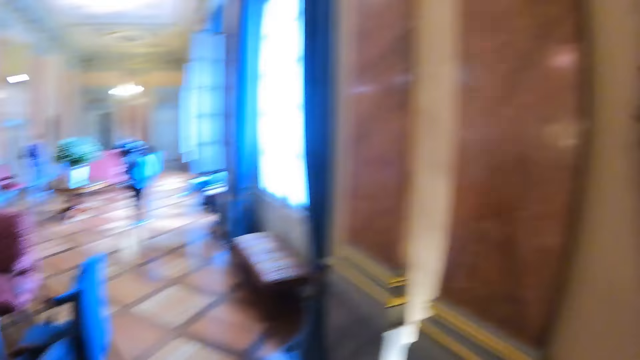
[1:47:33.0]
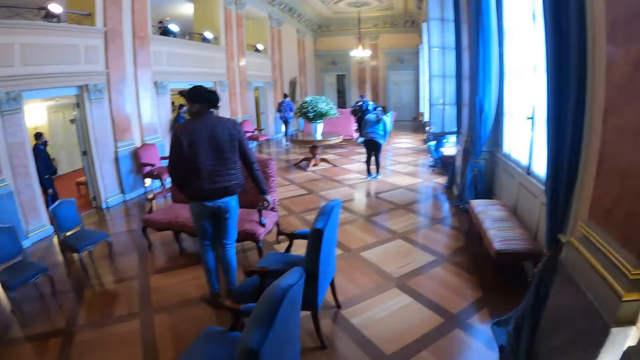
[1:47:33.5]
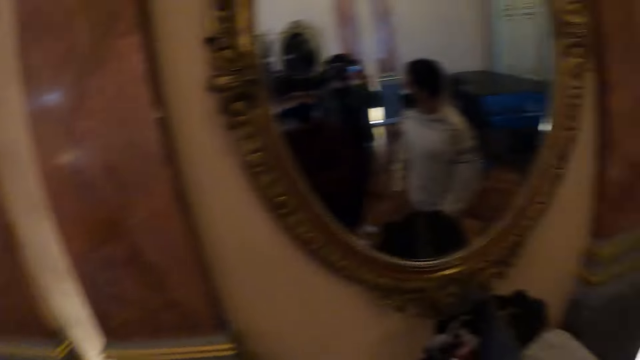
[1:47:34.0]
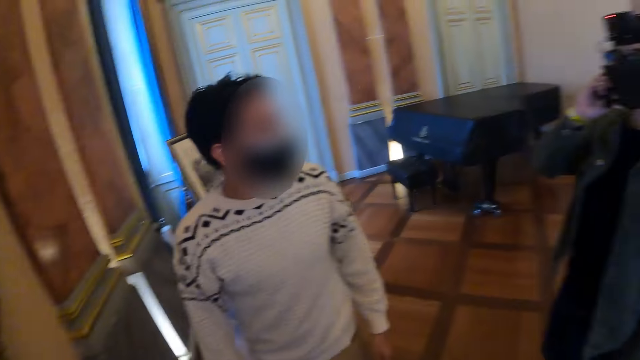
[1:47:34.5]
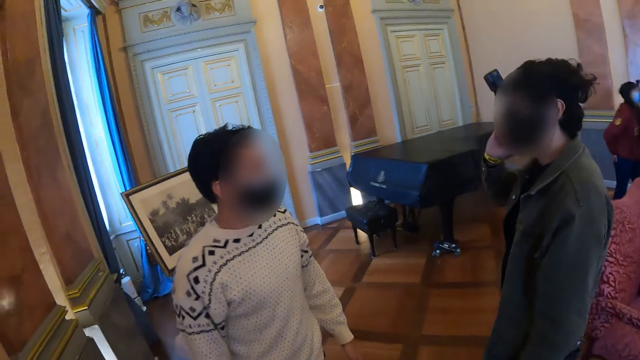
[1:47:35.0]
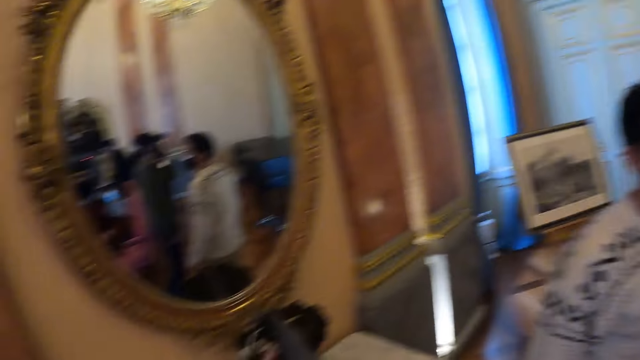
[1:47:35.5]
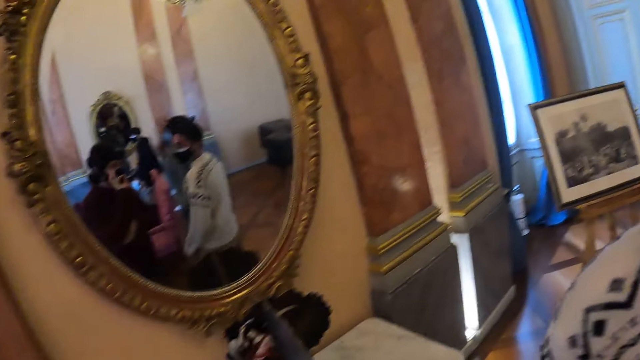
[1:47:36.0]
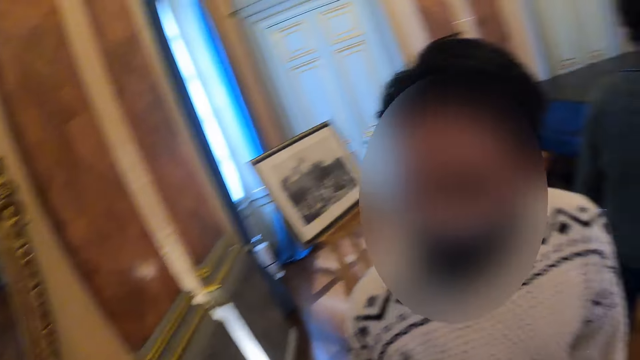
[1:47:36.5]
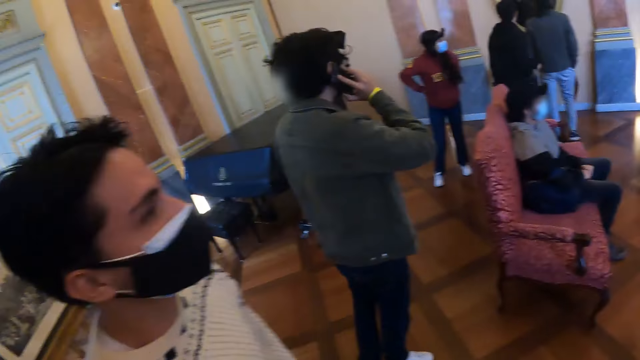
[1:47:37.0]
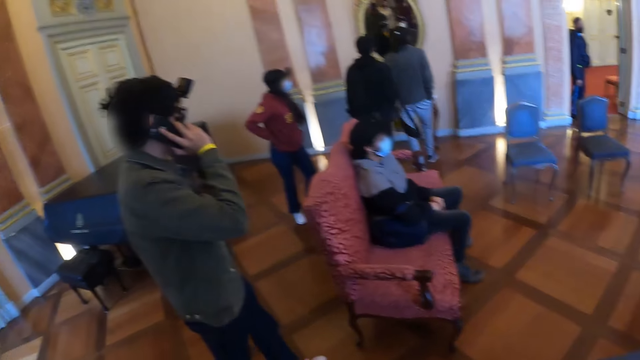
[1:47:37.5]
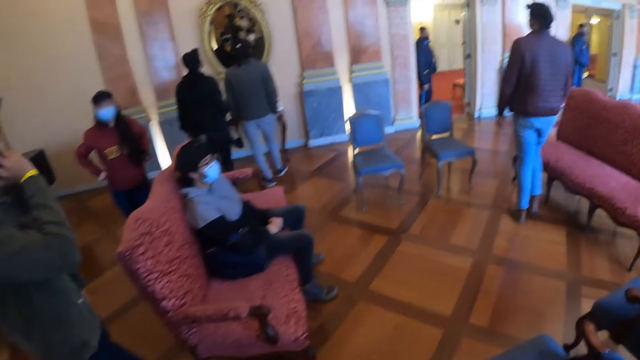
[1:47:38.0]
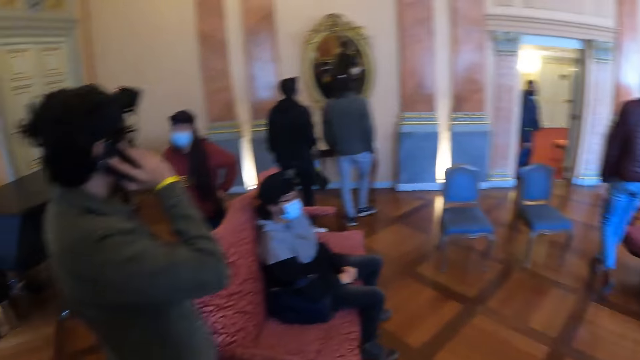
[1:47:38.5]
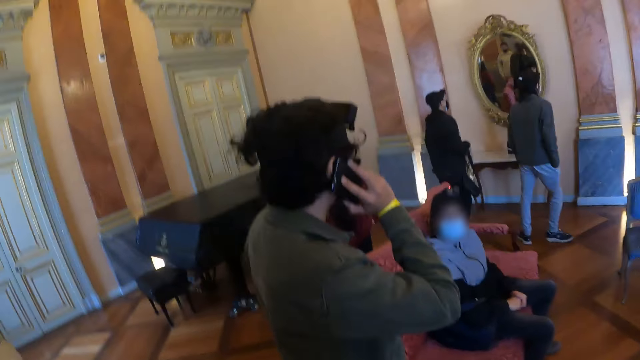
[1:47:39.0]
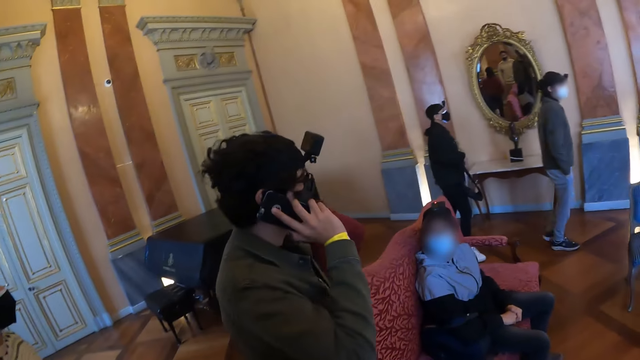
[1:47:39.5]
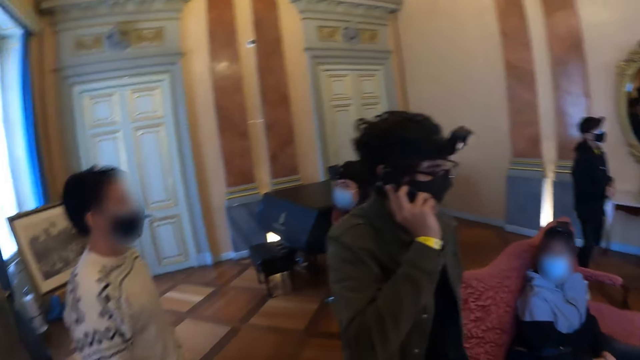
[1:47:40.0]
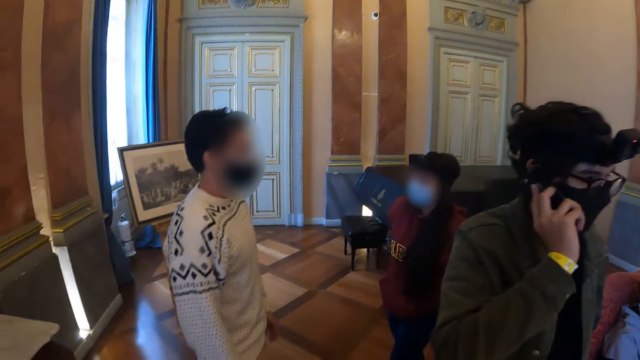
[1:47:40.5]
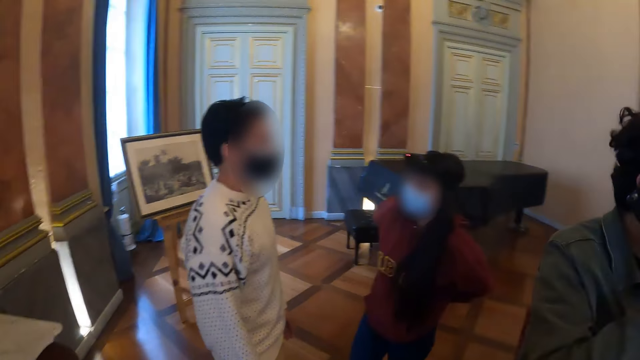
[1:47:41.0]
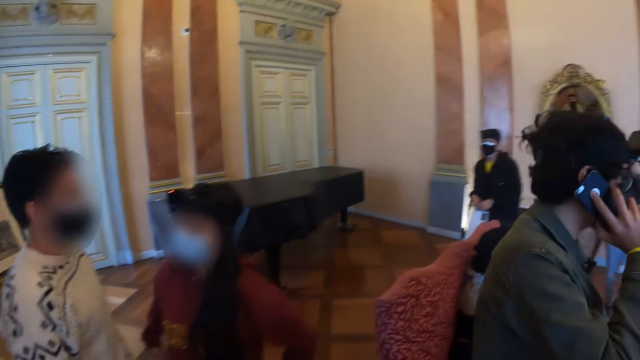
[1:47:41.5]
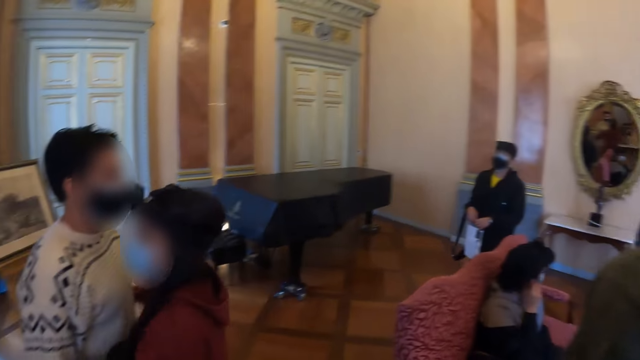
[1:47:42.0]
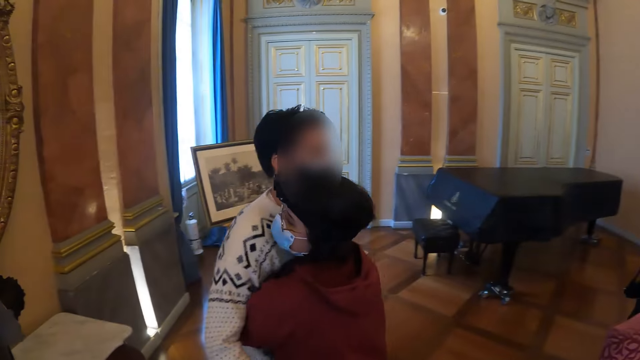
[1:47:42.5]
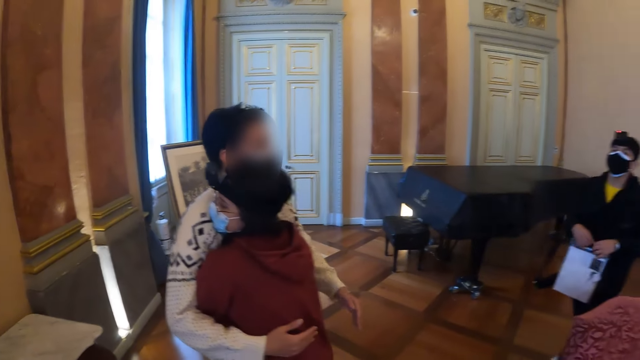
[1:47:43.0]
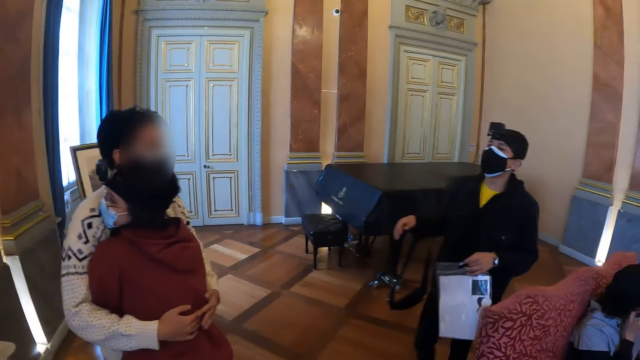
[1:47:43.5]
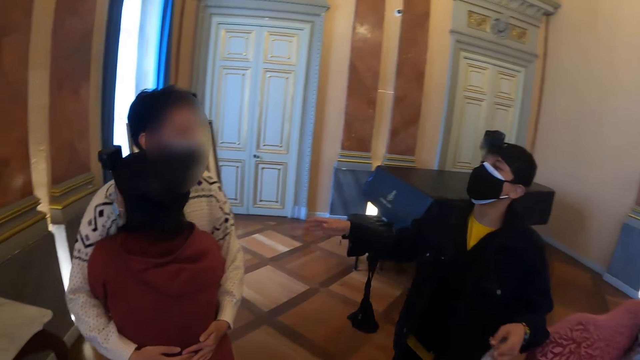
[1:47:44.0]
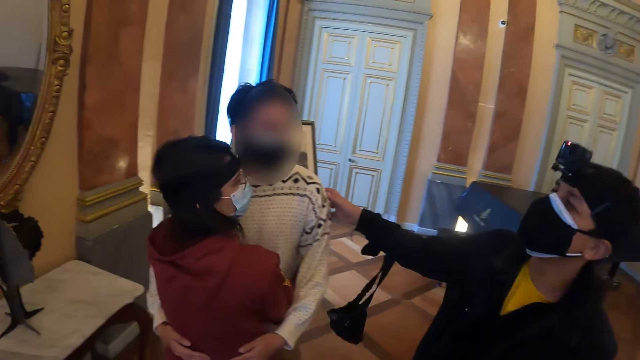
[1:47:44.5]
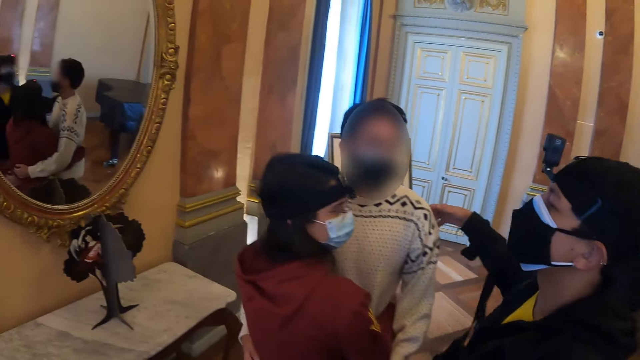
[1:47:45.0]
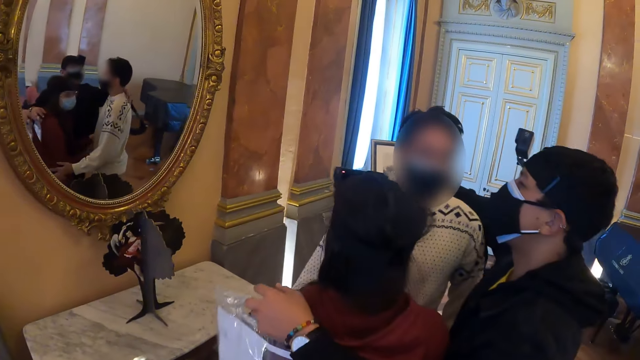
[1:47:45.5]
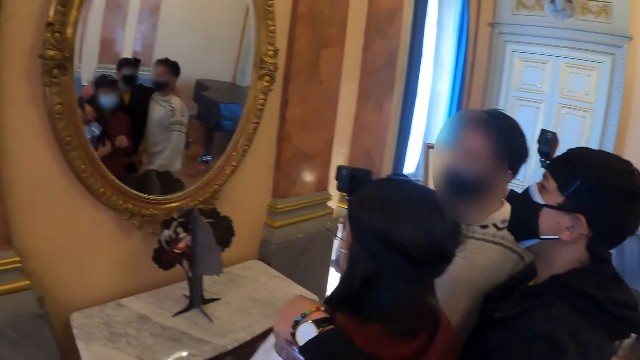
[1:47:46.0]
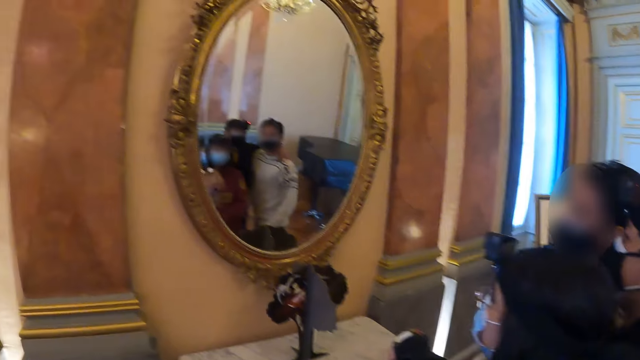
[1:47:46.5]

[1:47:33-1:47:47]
The camera wearer looks around in a room. A man looks around. Another man interacts with people in a room. A woman hugs the other man.

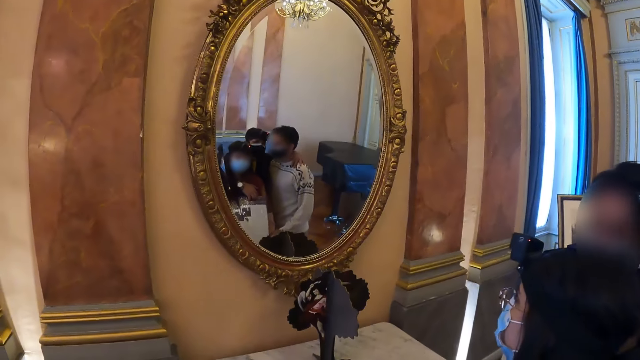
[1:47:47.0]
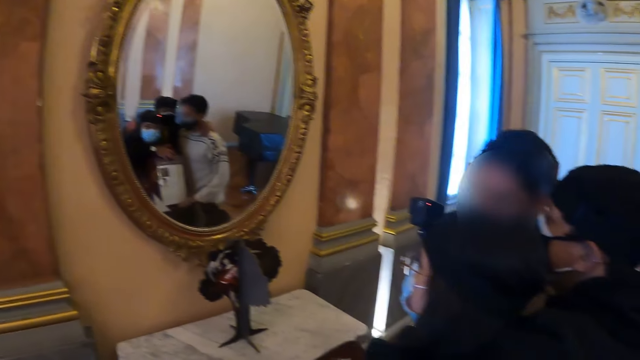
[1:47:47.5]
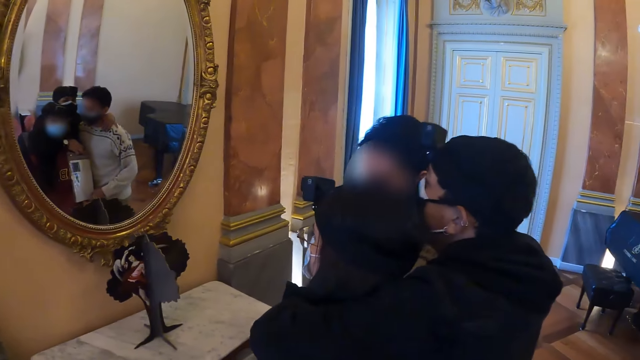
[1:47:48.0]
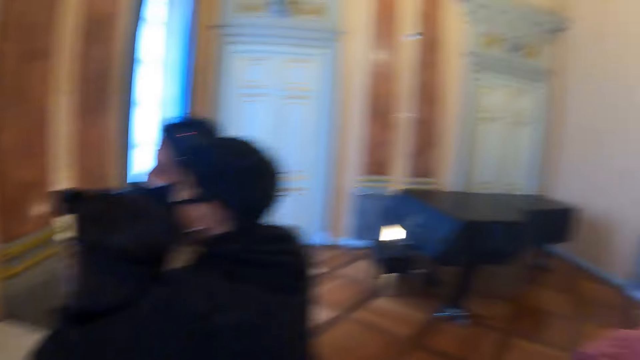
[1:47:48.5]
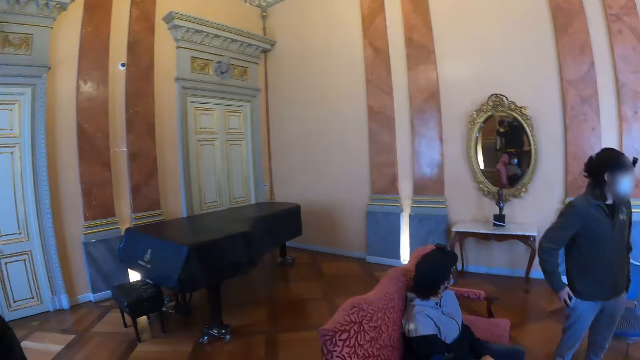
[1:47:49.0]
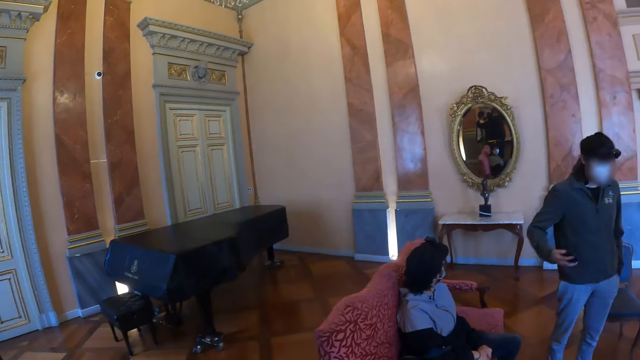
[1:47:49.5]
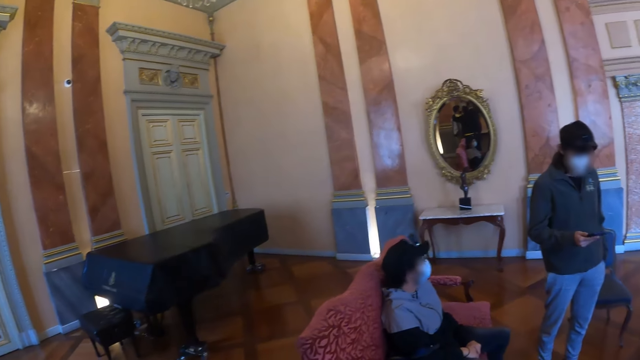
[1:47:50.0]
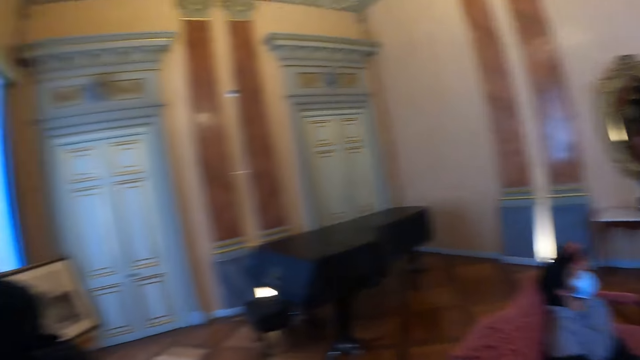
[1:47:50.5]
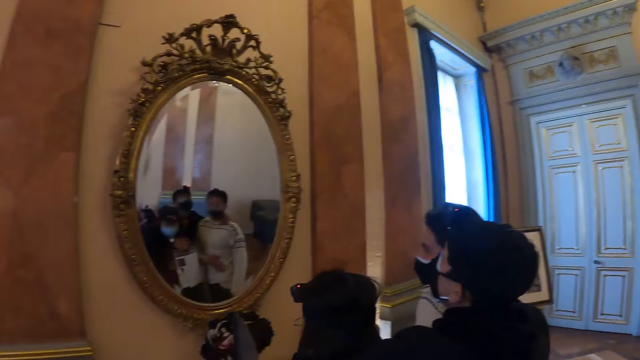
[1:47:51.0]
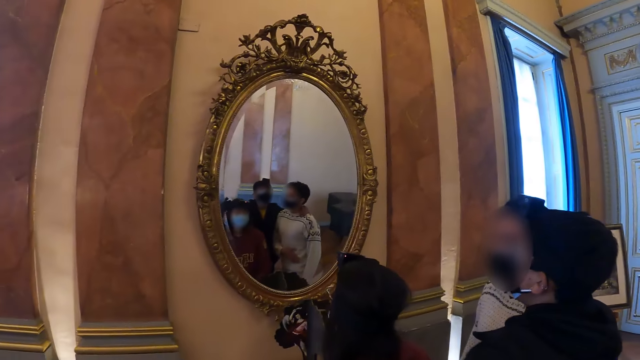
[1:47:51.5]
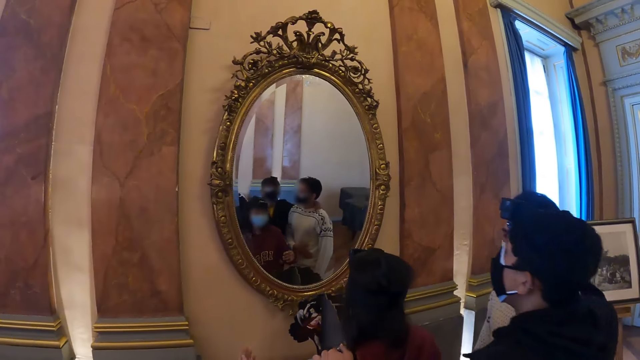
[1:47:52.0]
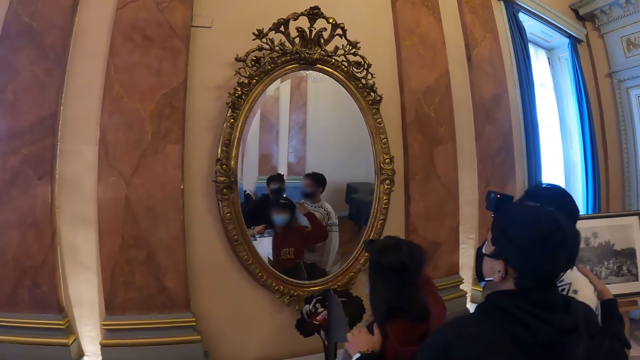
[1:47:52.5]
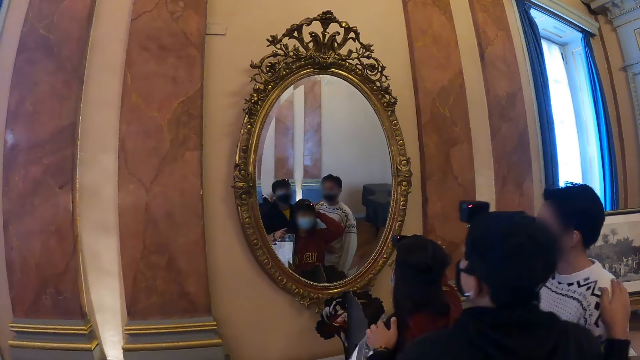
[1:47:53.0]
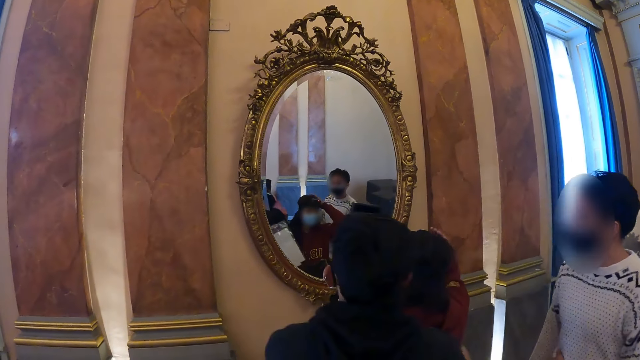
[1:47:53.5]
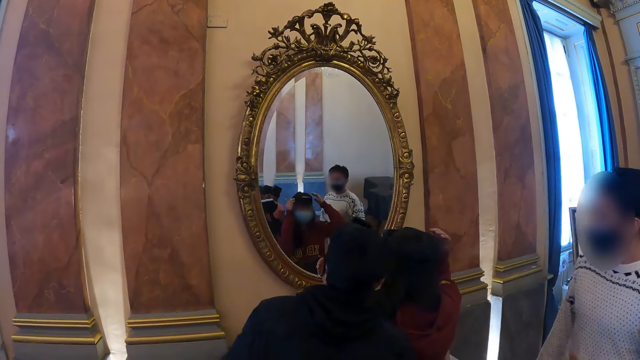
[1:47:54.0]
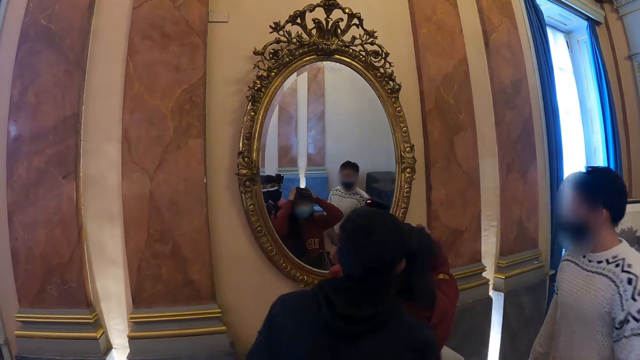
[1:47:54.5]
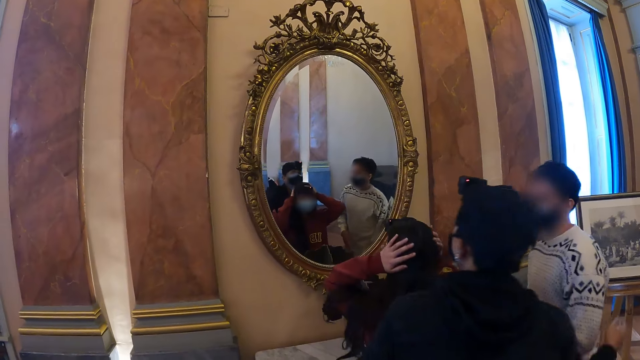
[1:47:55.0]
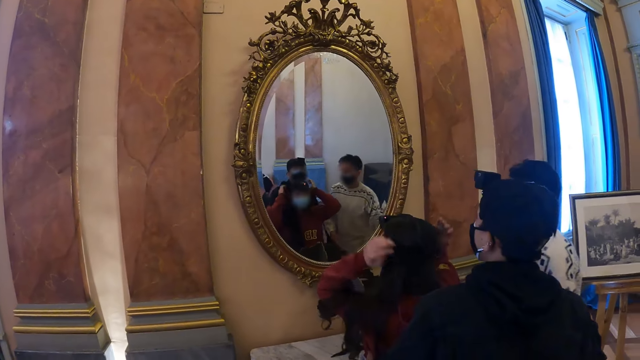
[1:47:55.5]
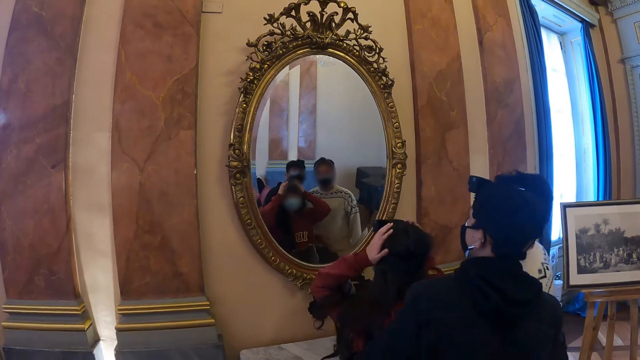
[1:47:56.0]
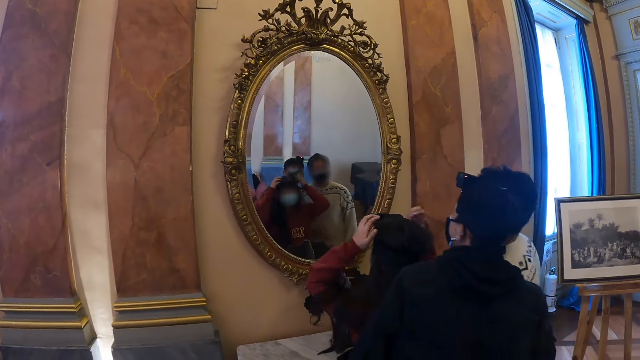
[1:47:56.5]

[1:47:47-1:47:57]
A man looks at a mobile phone. A woman looks at herself on a mirror in a room.
